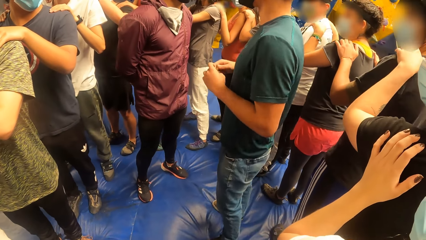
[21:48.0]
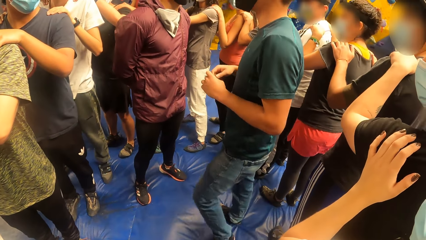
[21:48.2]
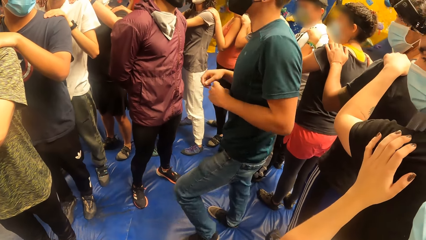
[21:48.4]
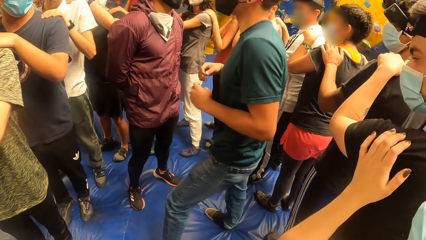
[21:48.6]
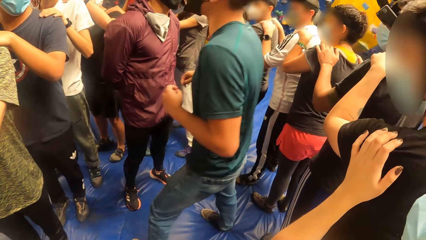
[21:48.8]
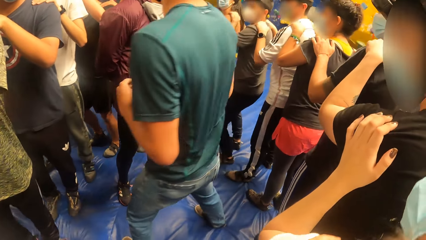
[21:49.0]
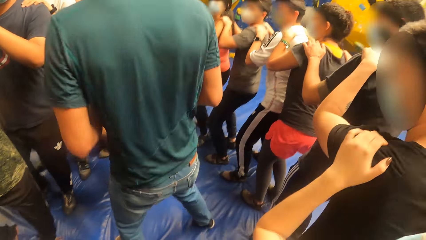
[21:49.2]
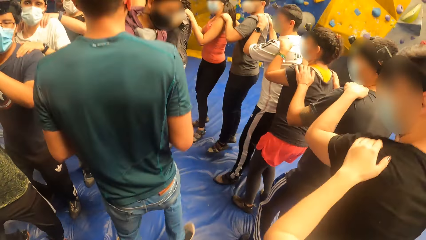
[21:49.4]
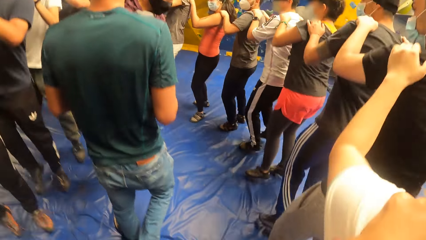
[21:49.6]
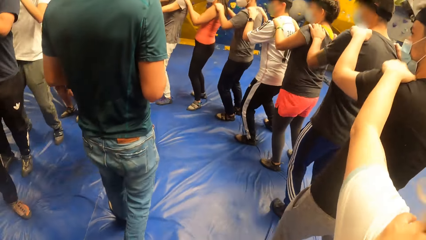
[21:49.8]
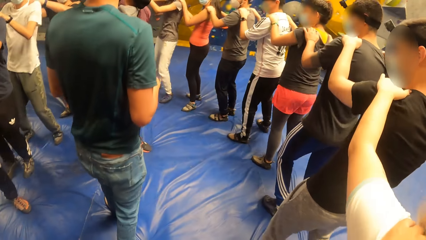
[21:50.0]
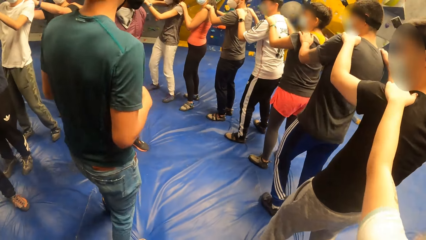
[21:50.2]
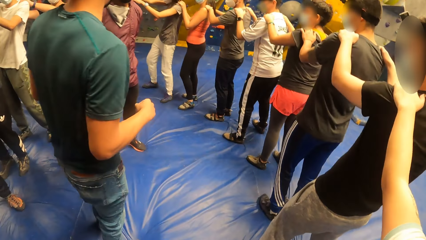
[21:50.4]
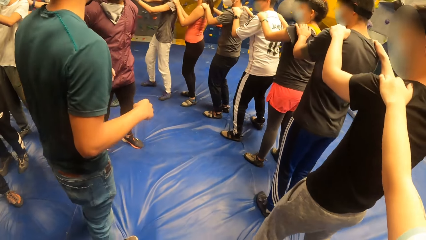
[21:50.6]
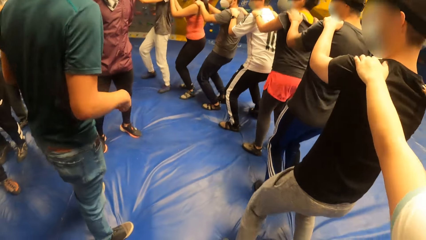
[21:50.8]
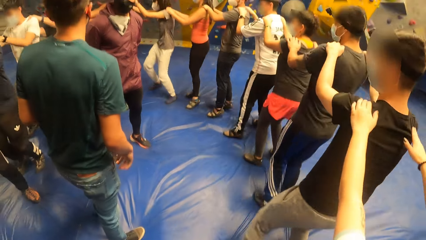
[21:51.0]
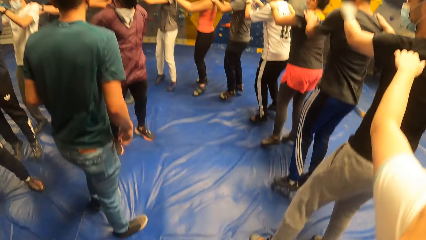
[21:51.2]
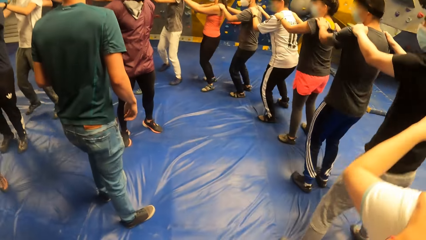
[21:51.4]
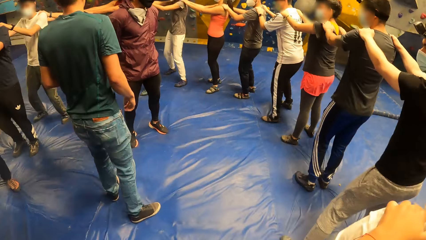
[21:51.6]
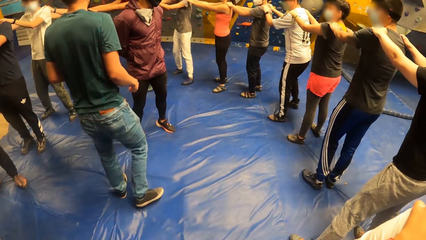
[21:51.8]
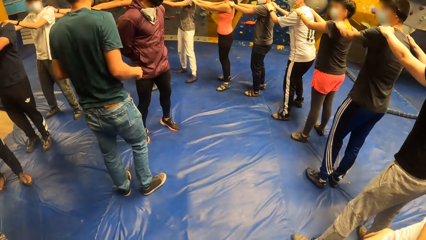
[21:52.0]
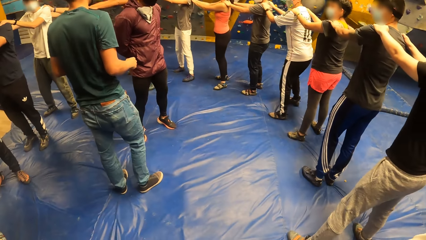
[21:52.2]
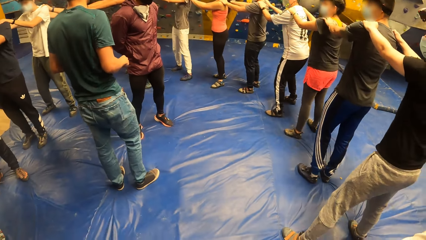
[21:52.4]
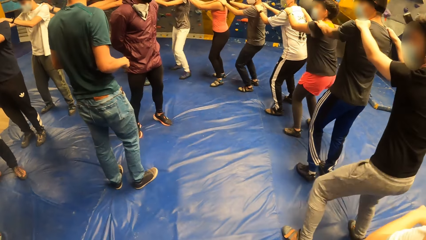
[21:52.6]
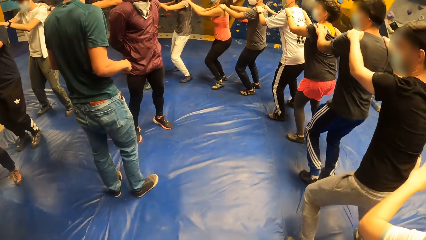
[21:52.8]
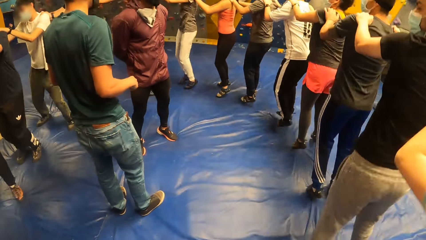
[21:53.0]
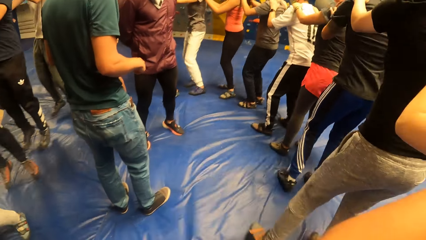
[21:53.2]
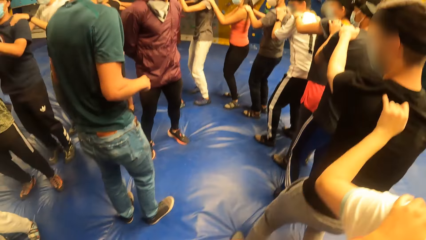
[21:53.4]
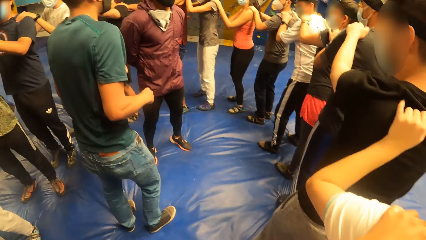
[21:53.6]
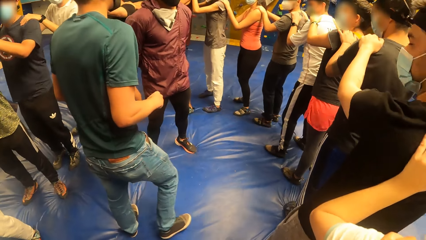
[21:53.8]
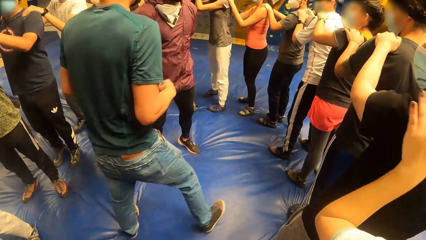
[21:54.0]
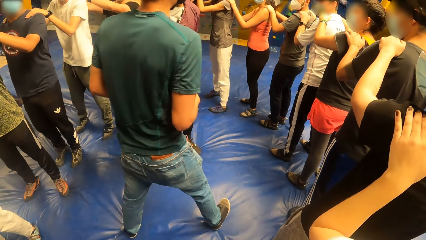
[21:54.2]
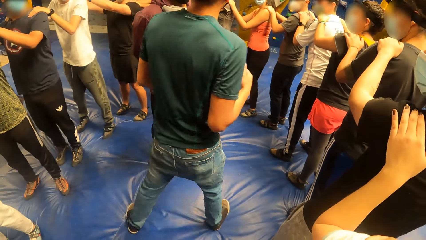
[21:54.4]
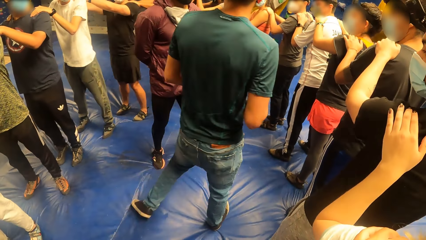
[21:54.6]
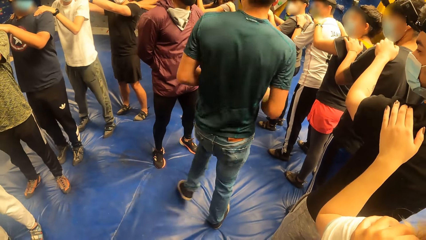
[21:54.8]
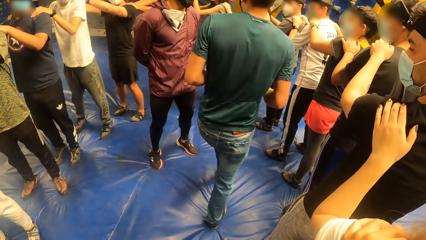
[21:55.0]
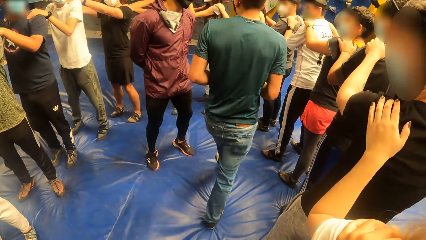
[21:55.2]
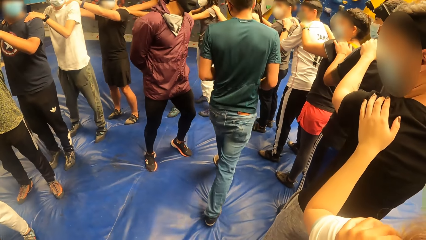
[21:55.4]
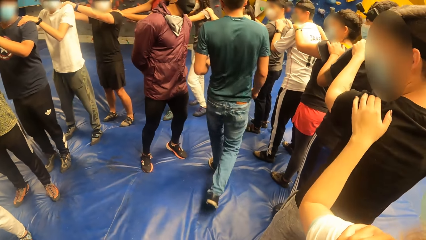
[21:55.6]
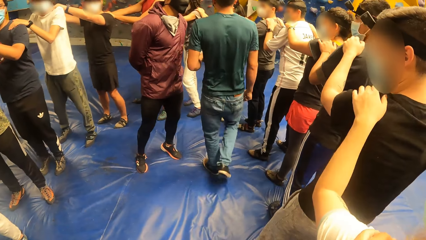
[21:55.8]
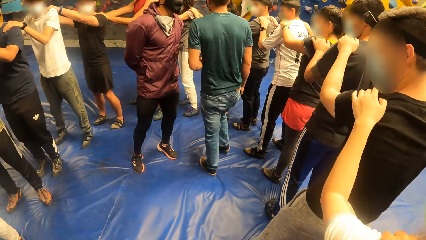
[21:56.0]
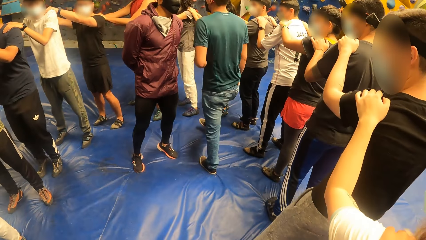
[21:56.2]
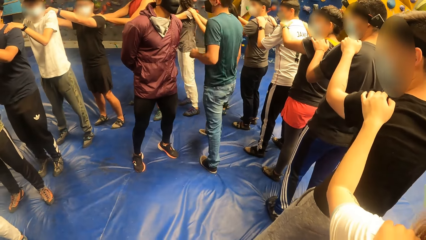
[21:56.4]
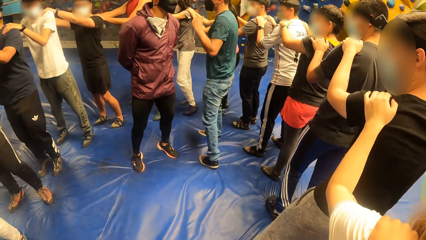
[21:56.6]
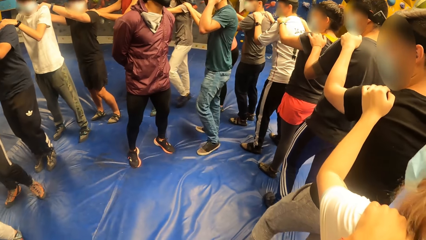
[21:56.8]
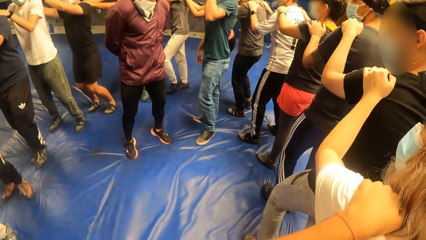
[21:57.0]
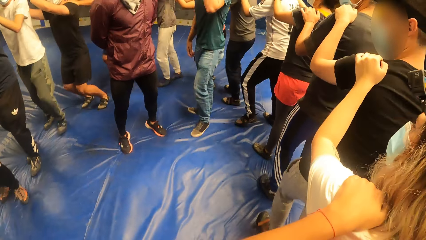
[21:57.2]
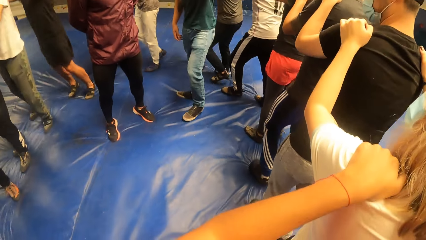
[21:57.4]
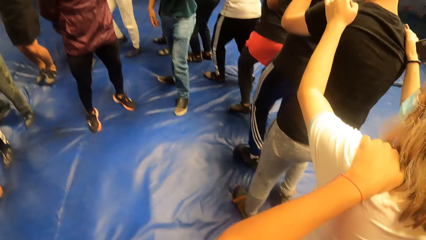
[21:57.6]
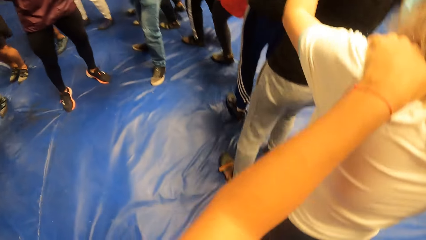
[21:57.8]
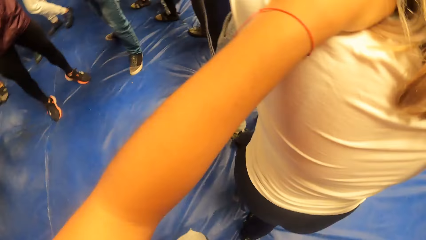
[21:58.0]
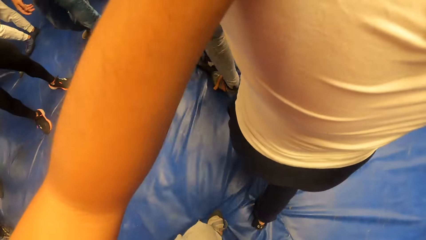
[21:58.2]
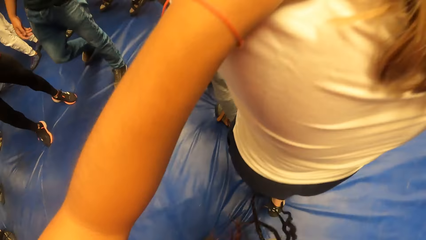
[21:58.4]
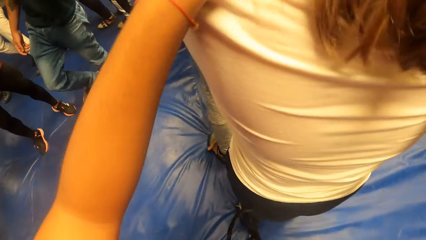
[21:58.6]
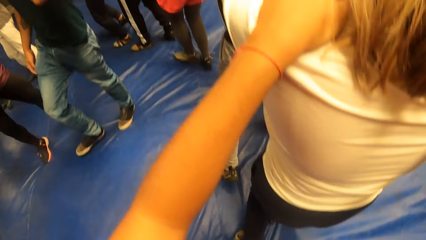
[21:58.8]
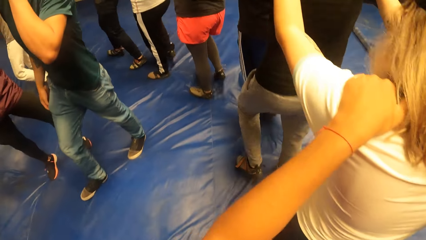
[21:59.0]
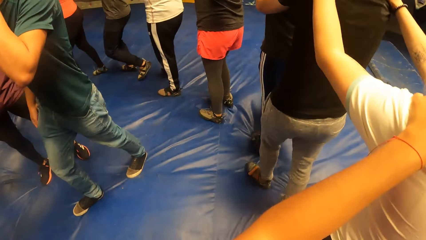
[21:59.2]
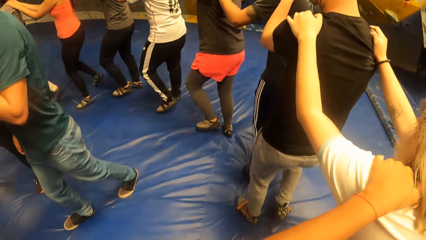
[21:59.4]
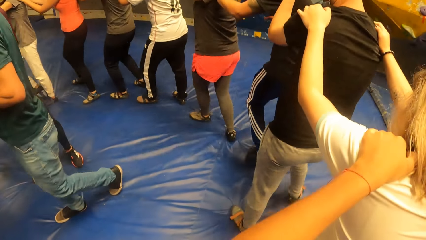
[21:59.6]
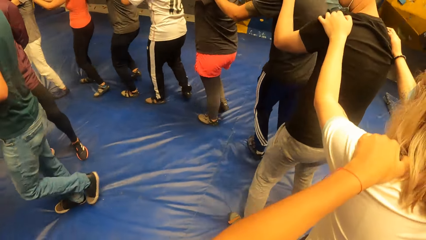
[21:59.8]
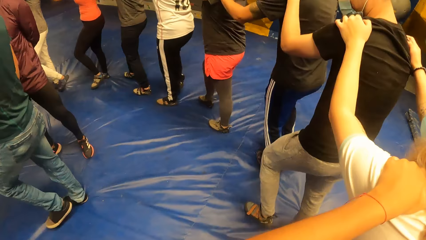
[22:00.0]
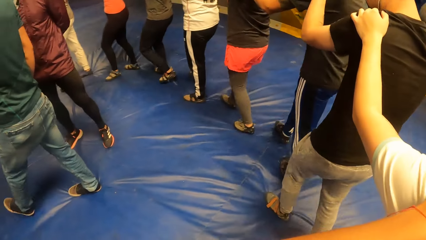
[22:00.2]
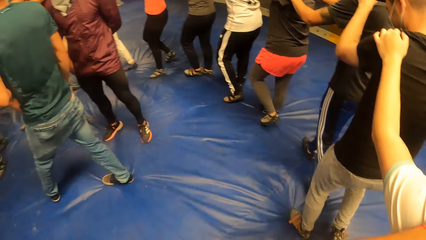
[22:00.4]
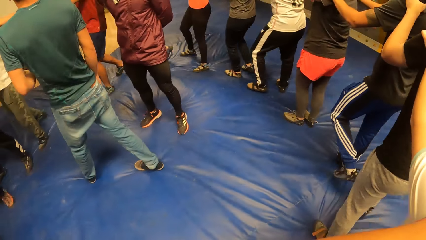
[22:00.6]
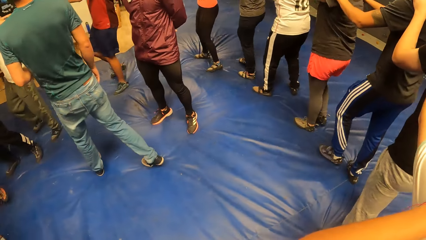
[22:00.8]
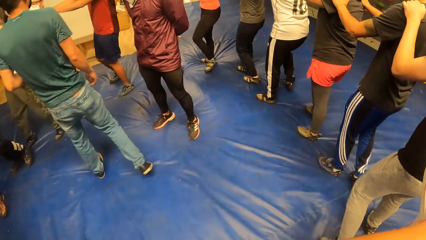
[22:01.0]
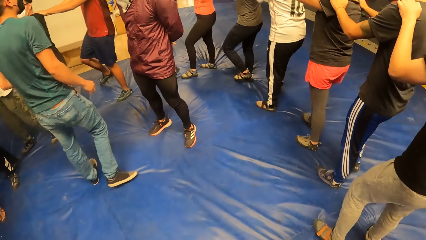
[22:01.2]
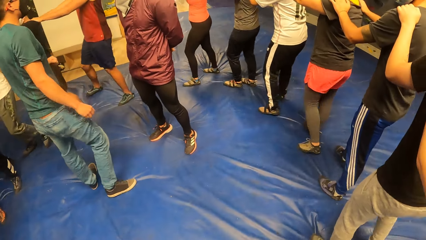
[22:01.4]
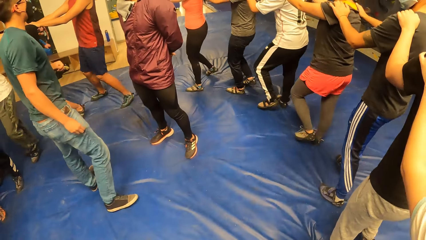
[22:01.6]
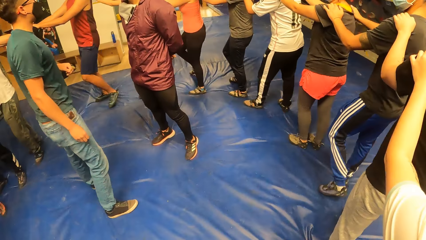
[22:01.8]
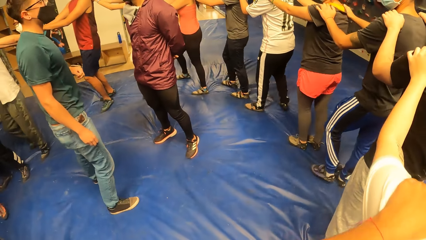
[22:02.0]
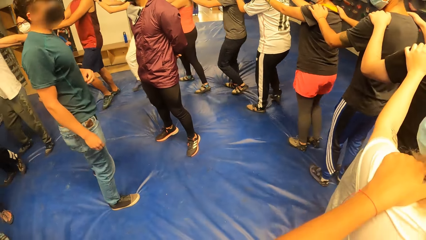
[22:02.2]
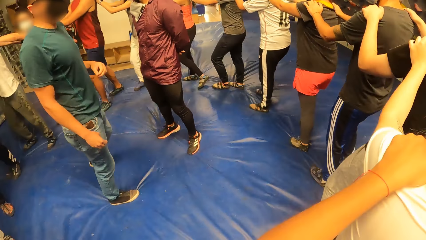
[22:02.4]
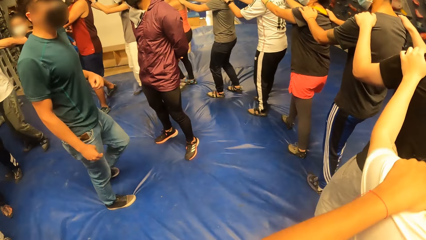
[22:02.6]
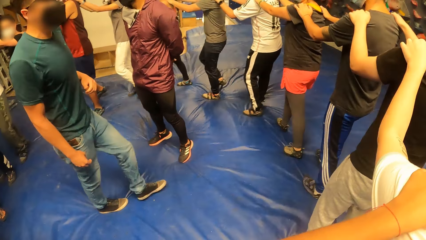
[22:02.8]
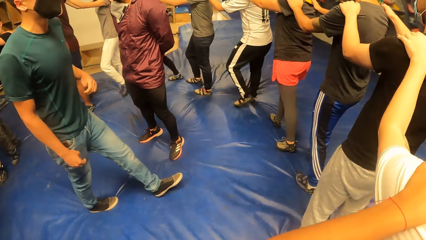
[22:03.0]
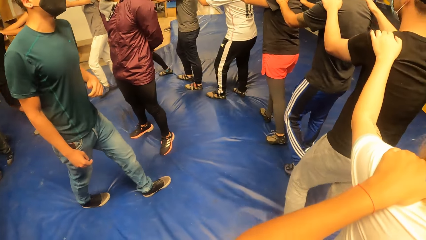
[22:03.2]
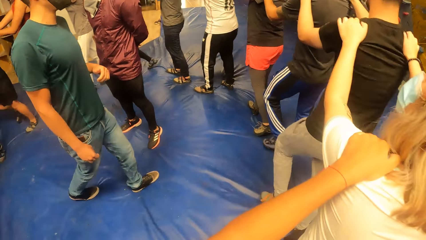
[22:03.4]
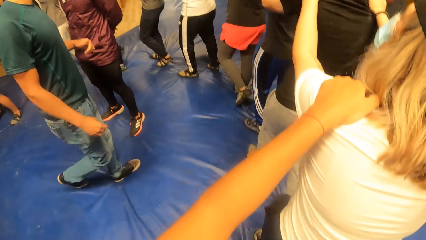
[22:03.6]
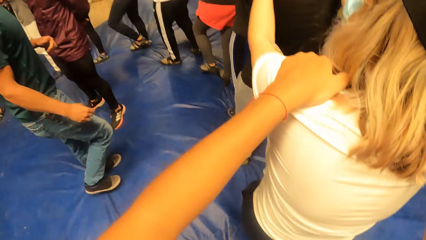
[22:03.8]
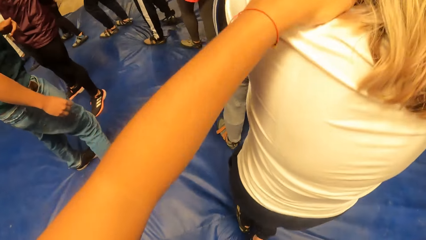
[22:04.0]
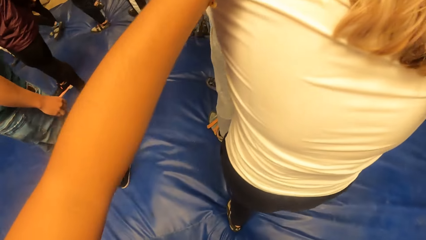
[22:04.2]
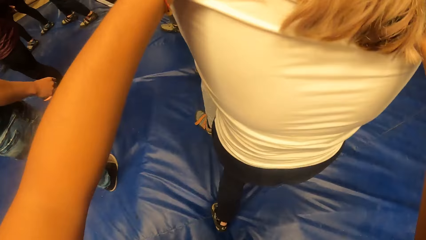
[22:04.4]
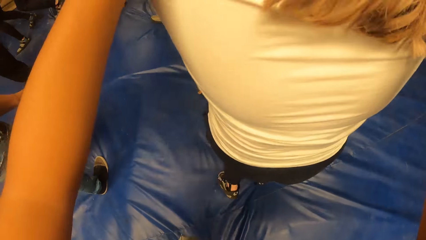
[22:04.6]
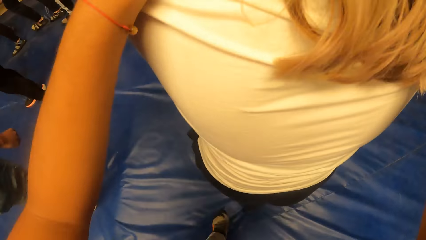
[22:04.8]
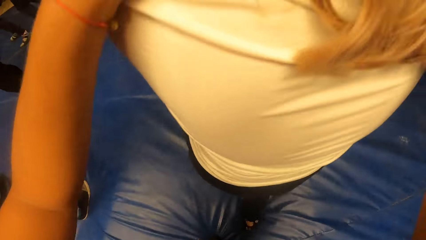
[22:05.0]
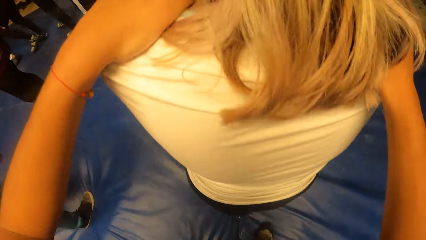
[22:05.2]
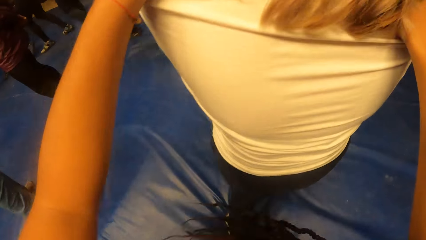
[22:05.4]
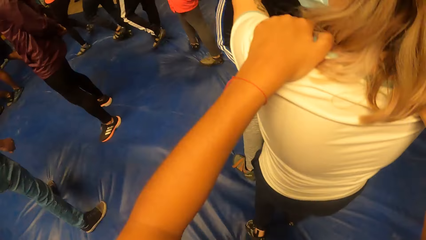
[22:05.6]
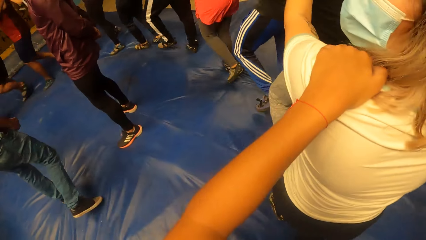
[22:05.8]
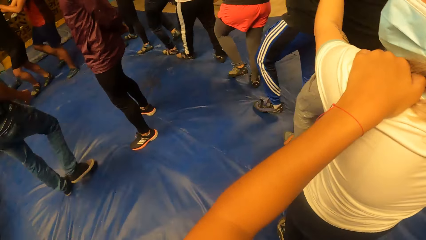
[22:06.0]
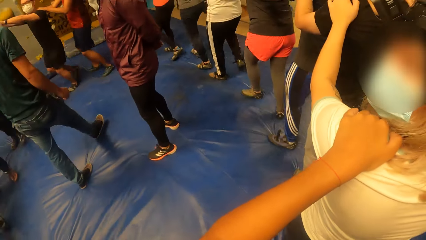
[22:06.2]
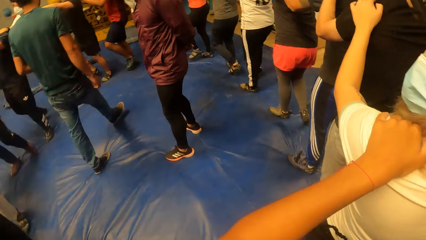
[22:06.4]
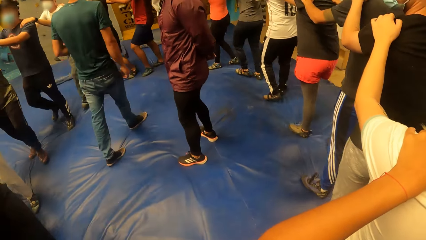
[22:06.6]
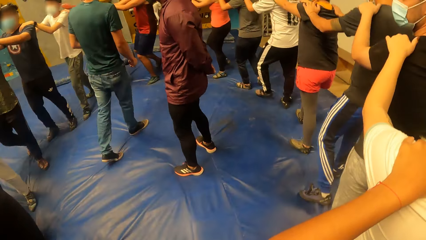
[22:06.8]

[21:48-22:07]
The camera wearer exercises with a woman. They jump. They listen to a person. They jump.
